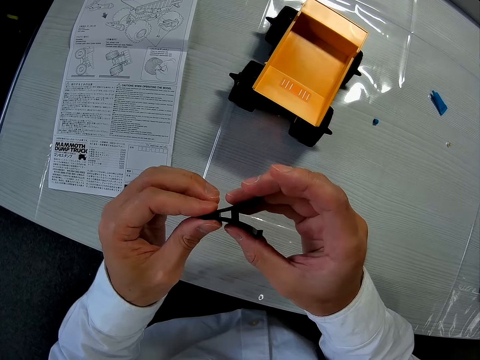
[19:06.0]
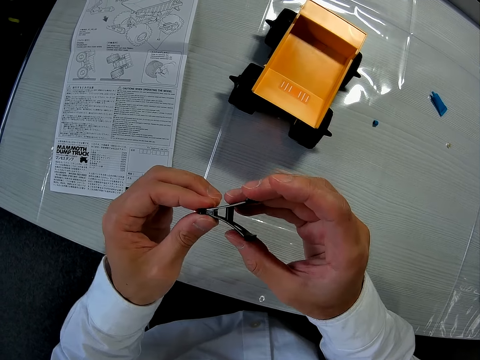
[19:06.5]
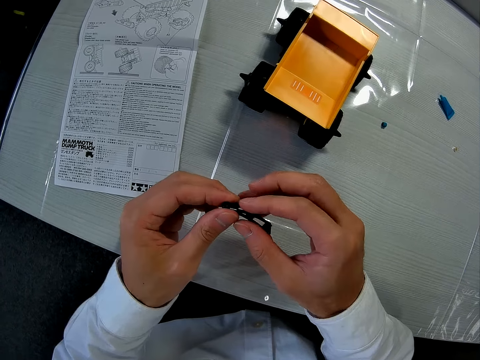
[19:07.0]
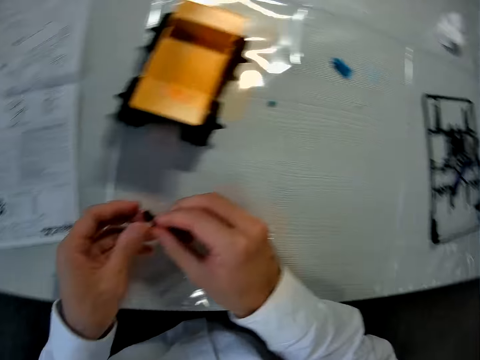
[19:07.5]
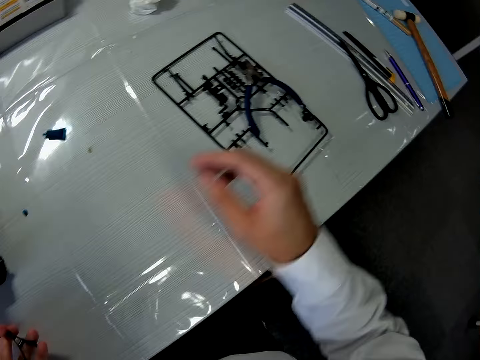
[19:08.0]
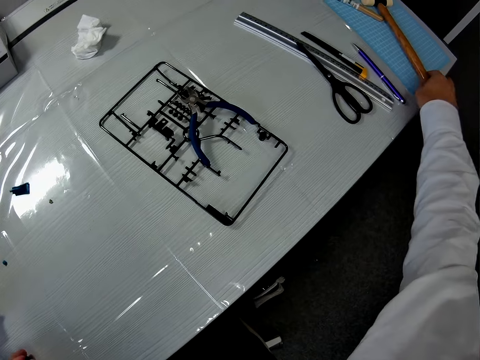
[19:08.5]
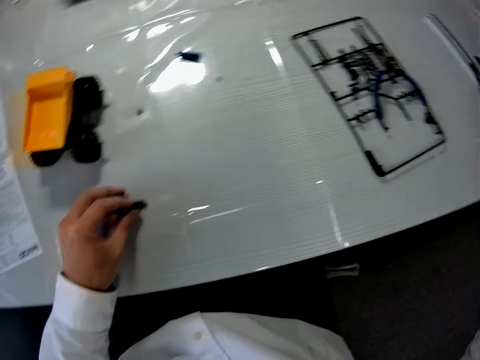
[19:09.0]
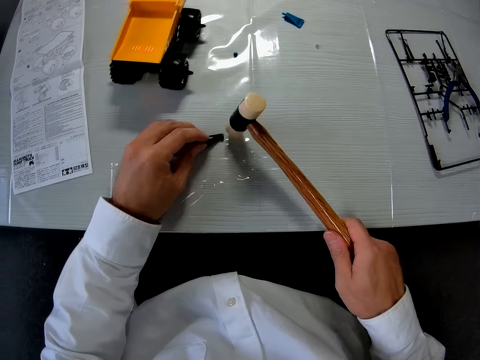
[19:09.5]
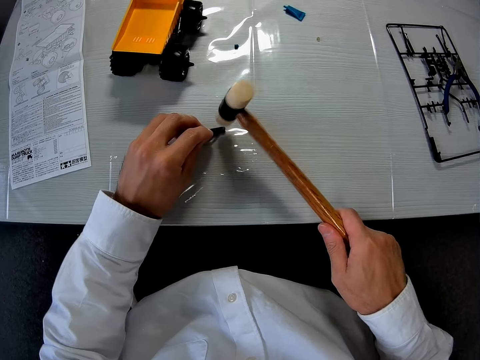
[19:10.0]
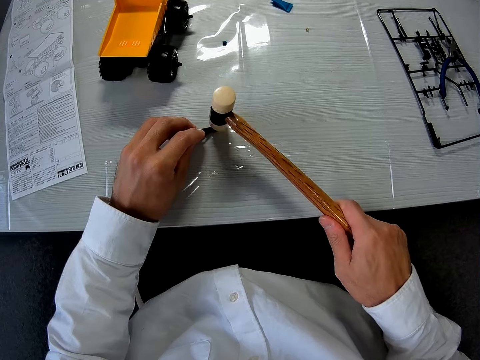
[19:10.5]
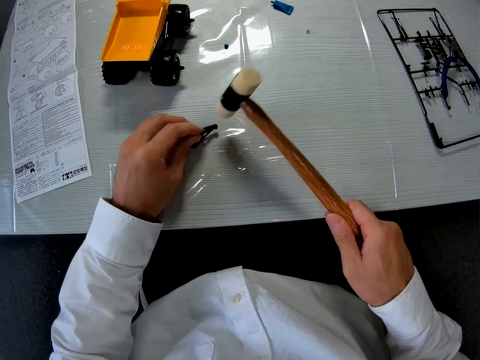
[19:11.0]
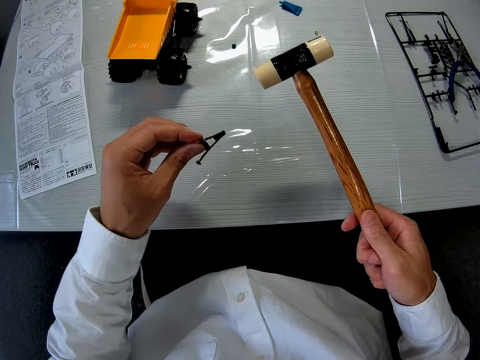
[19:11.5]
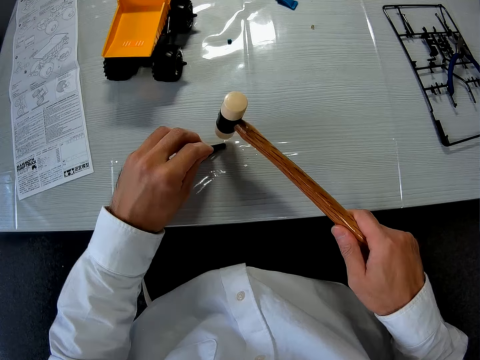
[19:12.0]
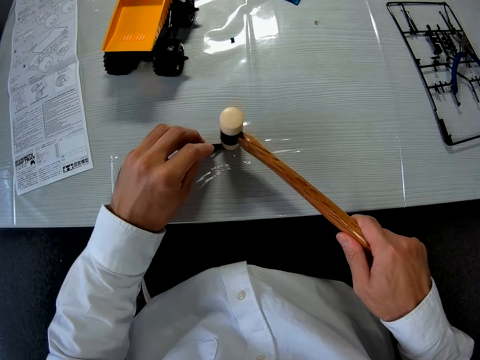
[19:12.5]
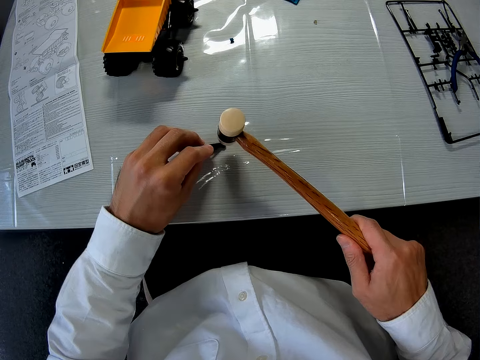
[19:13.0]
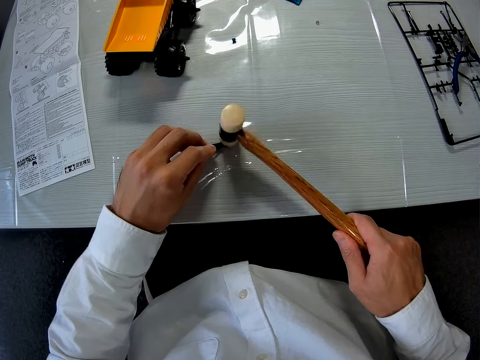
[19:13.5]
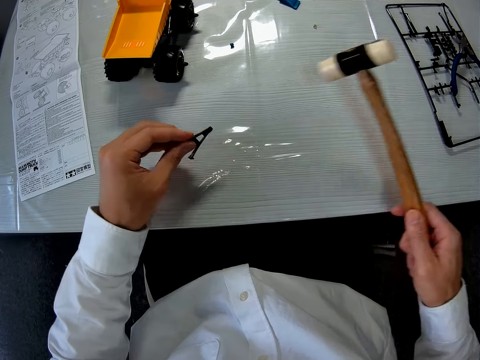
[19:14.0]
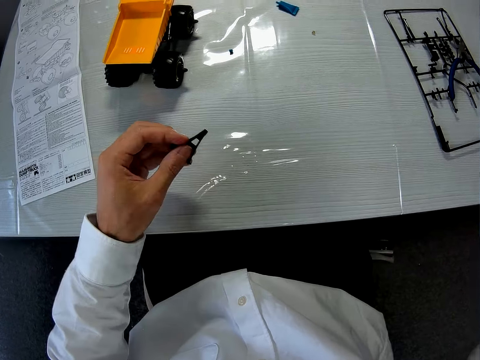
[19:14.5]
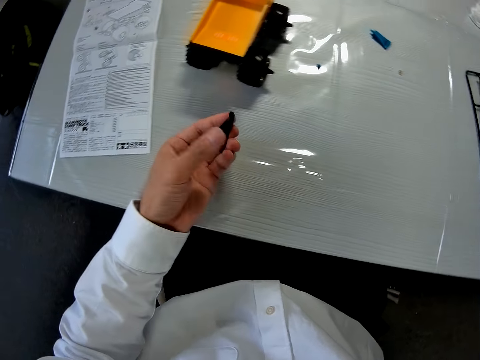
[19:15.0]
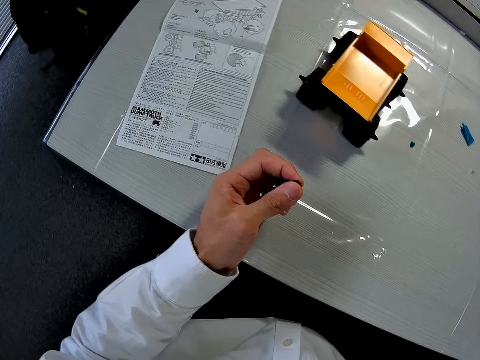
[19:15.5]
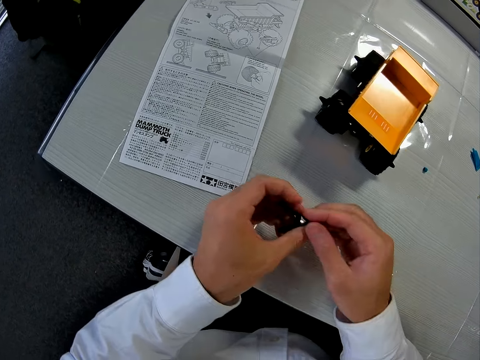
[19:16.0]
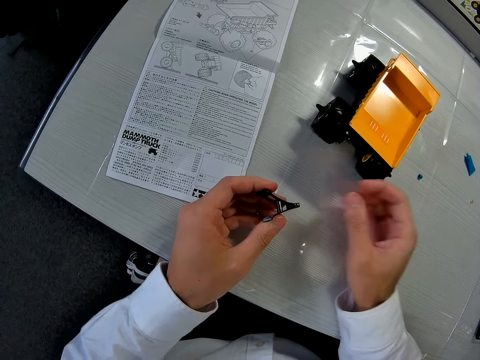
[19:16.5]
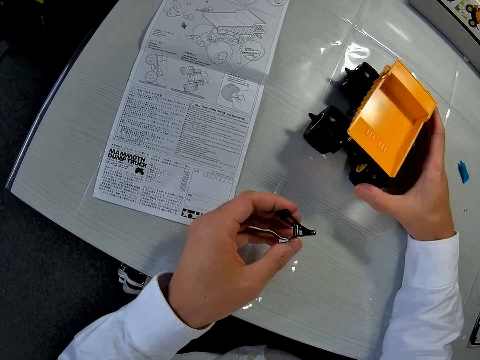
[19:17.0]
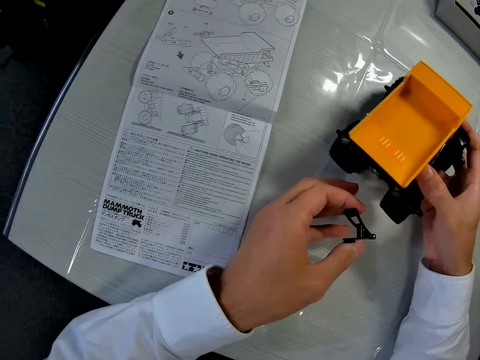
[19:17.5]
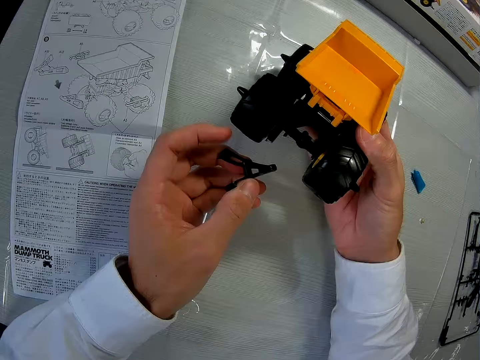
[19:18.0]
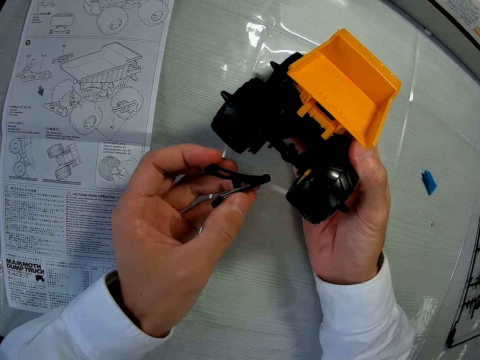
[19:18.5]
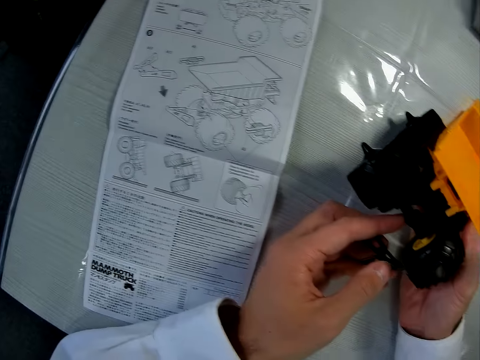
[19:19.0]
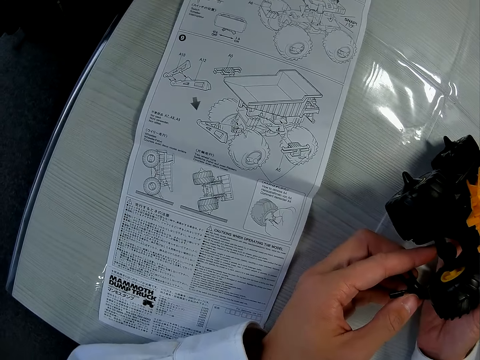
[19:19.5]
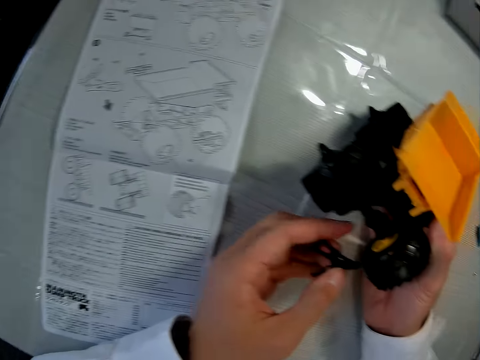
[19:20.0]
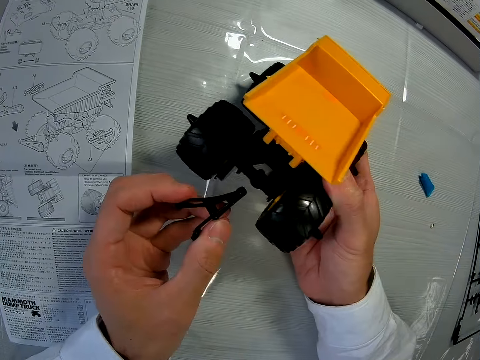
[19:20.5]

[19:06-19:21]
The camera wearer picks up a hammer, a sledge hammer, from the table with his right hand. He hits the piece on the table with the hammer in his right hand. He lifts the object and hammers the object. He picks up the piece from the table with his left hand. He puts the sledge hammer on the table. He holds the object in the hands. He picks up the toy car from the table with his right hand. He stares at the blueprint on the table.

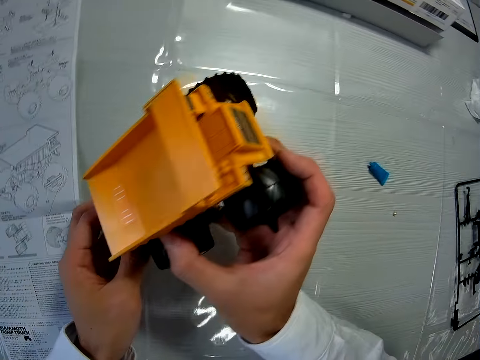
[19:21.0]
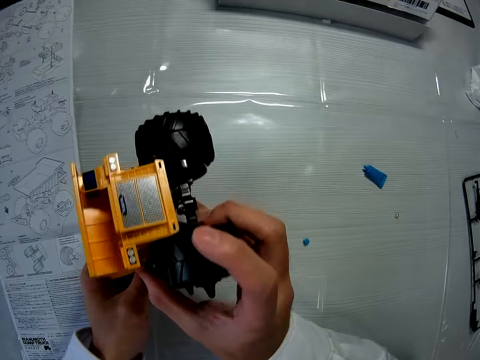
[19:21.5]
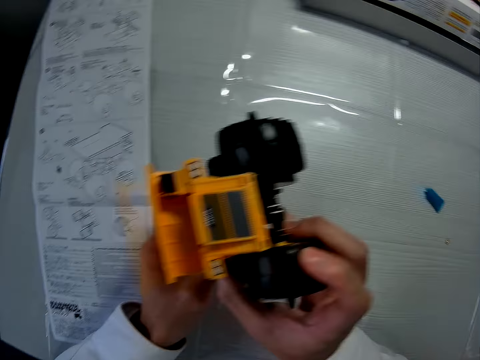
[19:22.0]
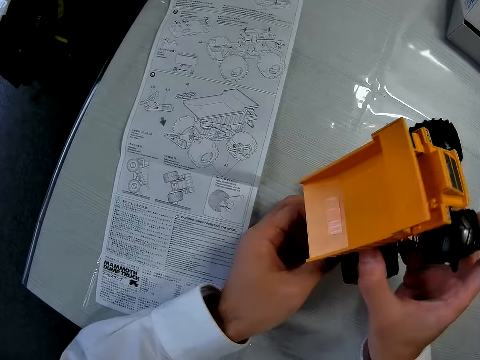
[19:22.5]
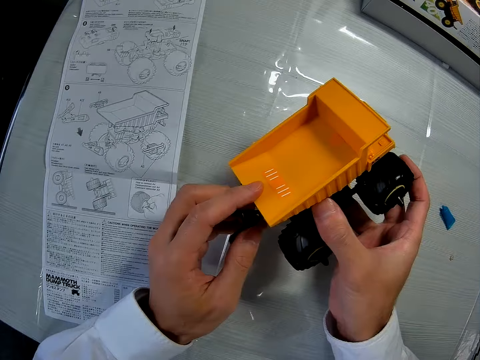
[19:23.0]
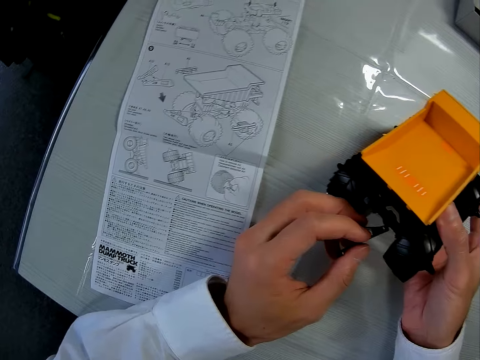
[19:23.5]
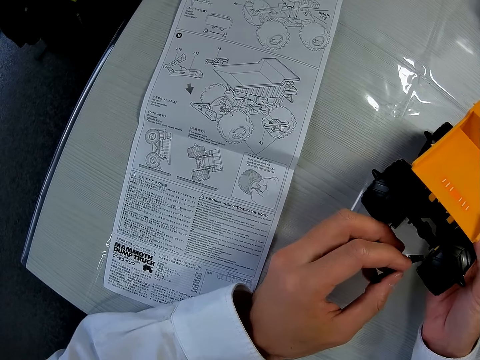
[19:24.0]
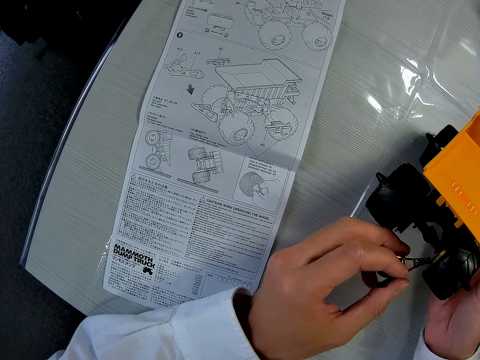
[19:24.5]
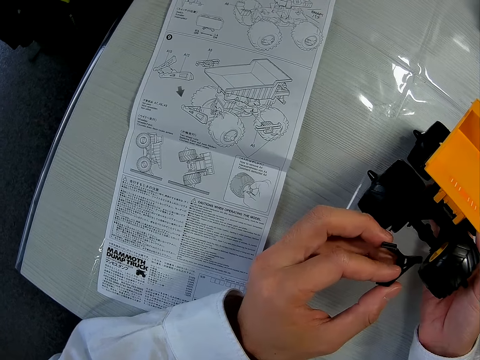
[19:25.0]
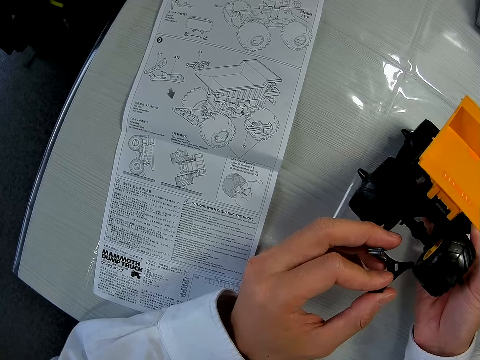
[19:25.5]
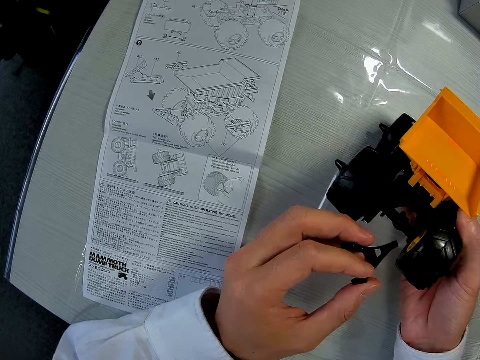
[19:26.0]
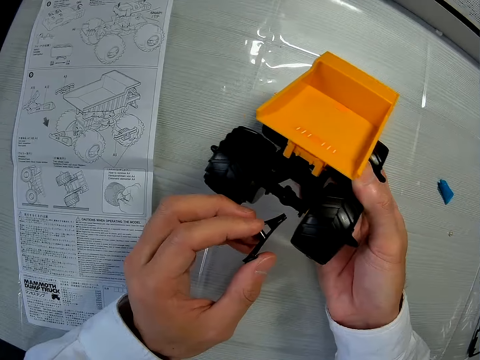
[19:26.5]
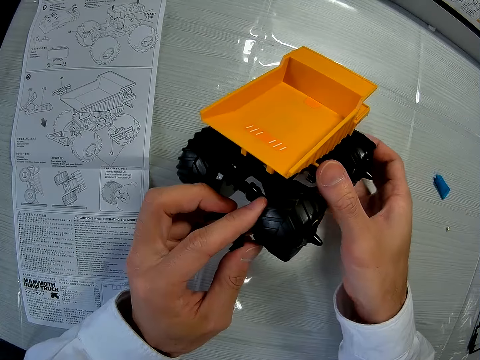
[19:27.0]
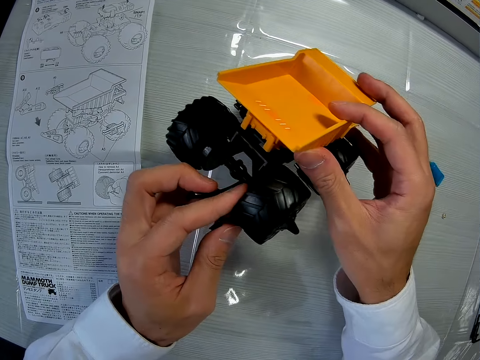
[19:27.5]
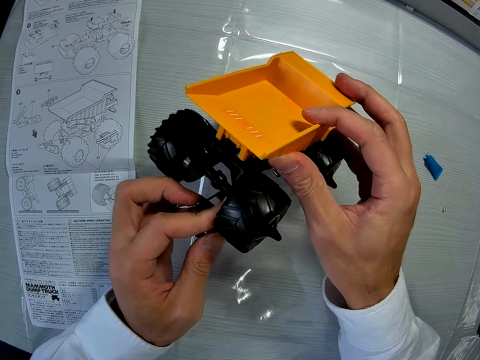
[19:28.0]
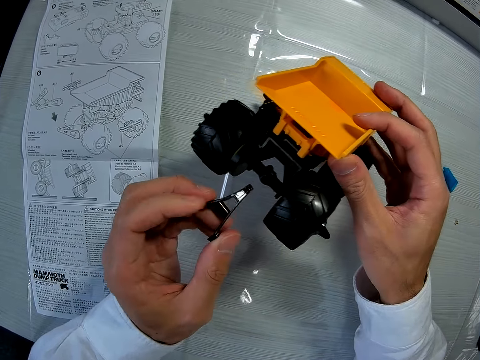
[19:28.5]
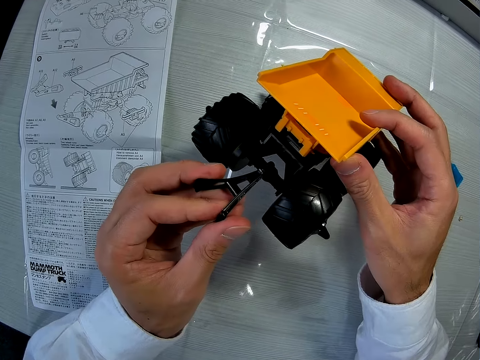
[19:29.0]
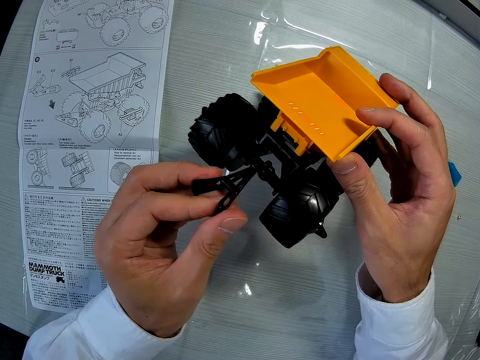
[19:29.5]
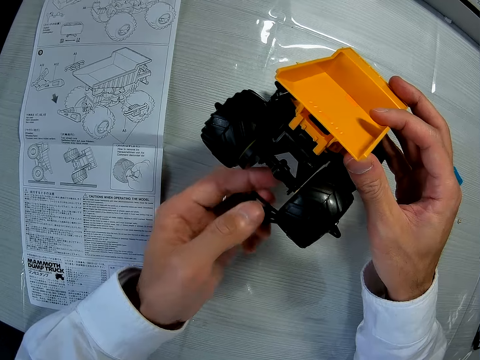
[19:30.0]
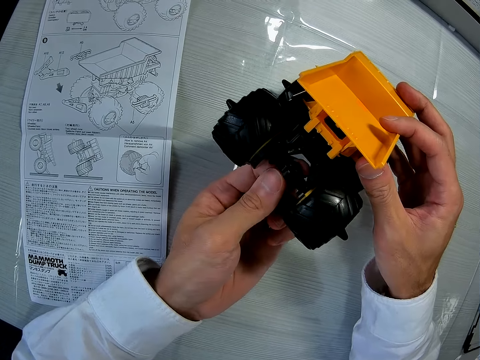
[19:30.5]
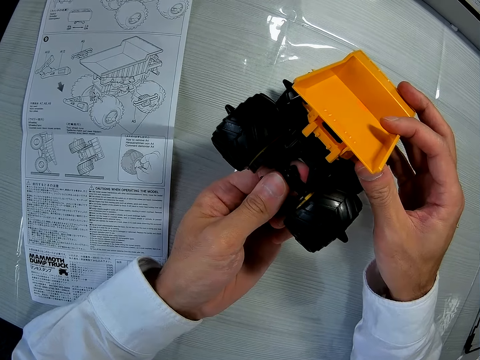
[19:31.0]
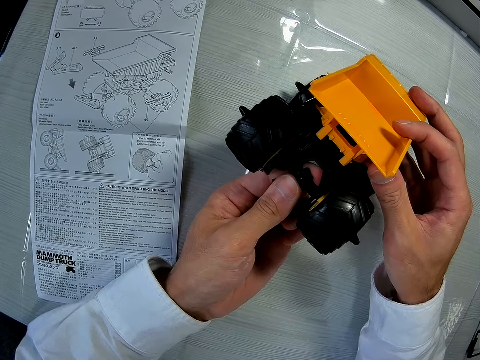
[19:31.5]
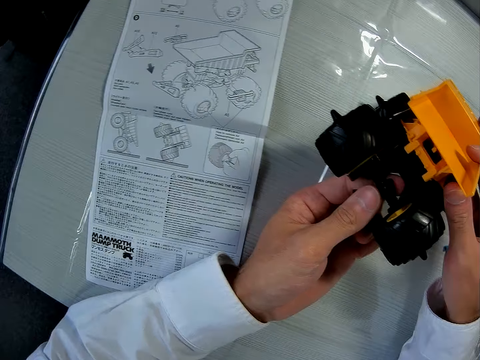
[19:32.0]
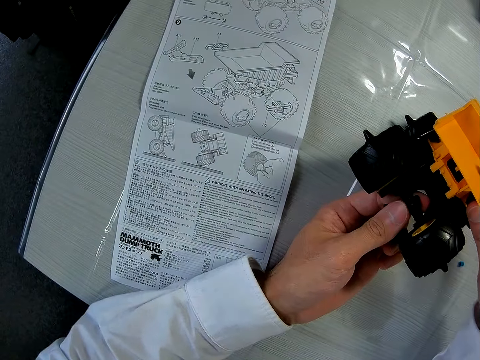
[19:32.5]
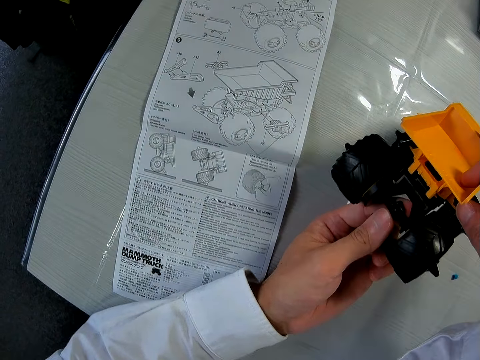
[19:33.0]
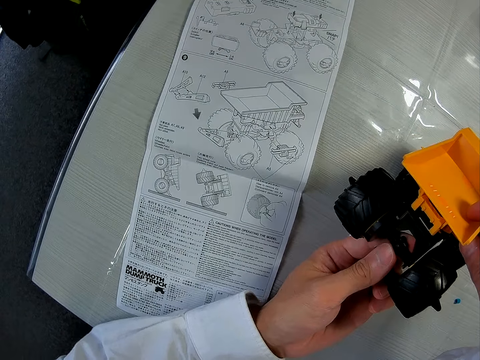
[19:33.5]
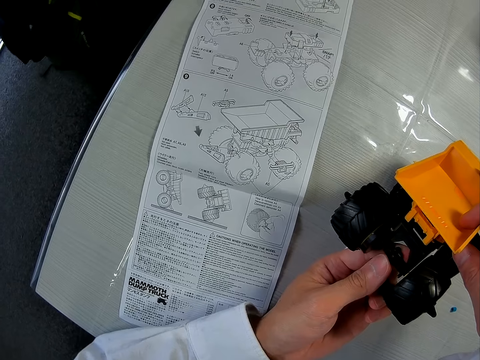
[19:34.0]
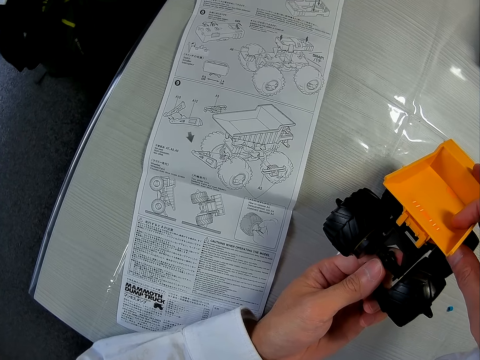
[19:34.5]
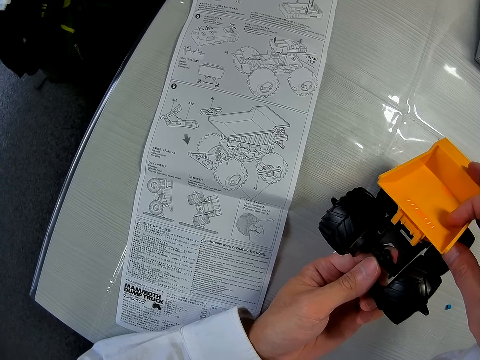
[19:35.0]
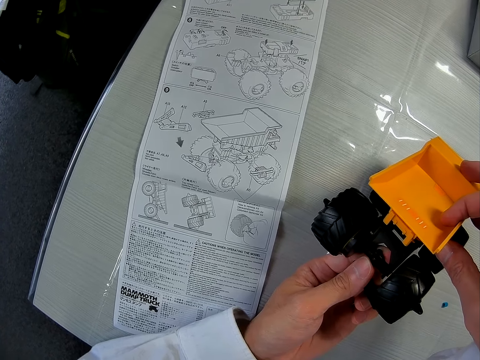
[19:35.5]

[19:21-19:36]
The camera wearer turns the truck toy. He turns the truck. He holds the truck at the back. He touches the car in his right hand with his left hand. He stares at the blueprint on the table.
